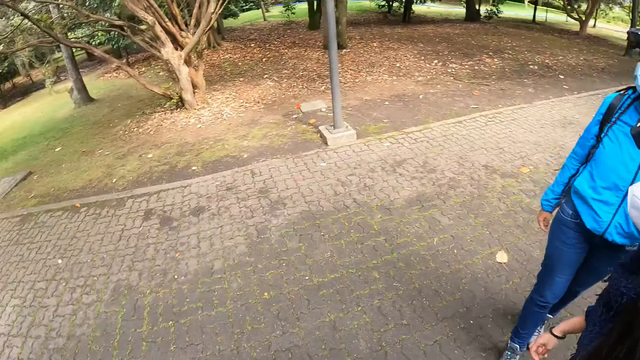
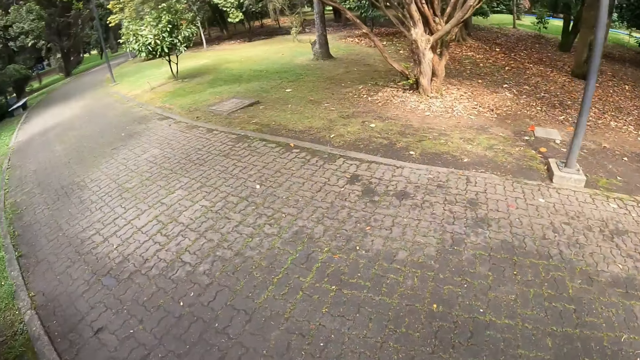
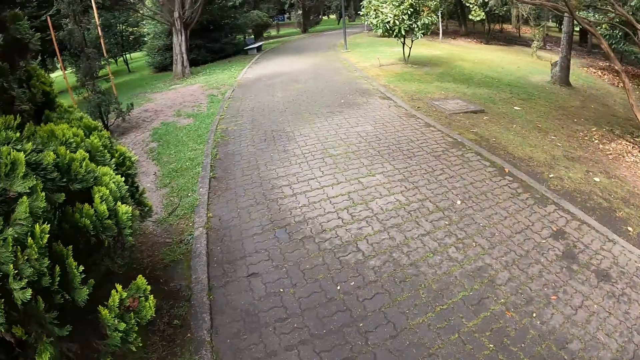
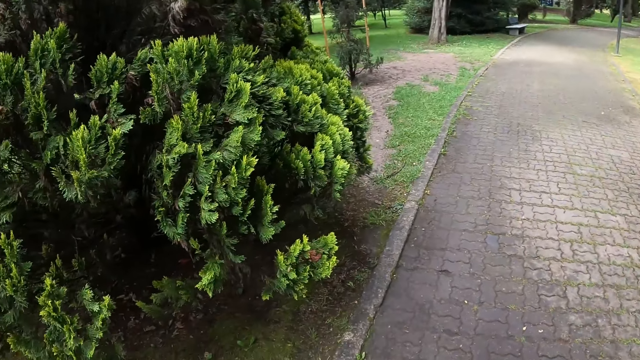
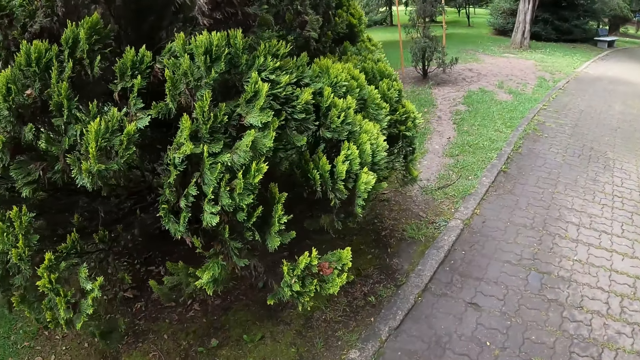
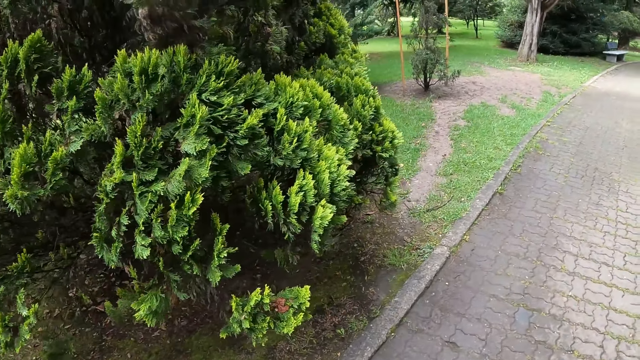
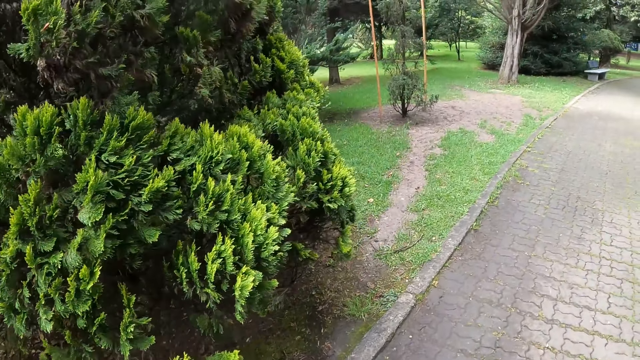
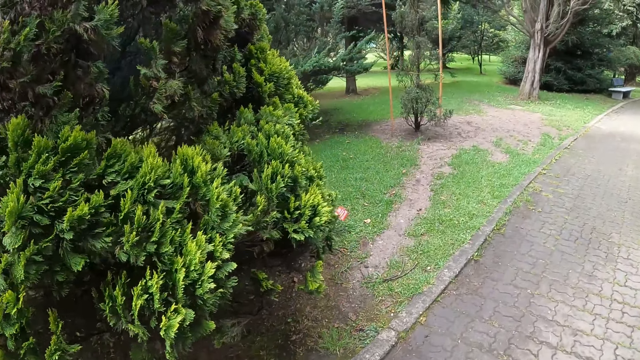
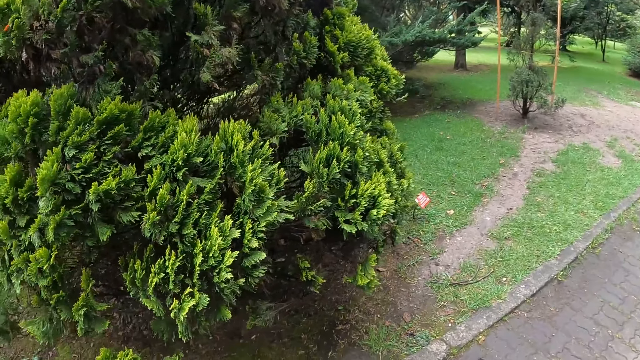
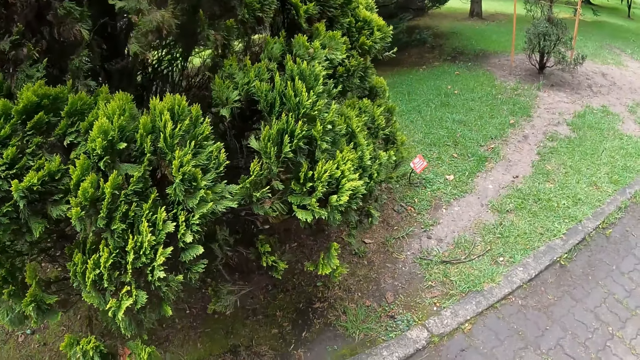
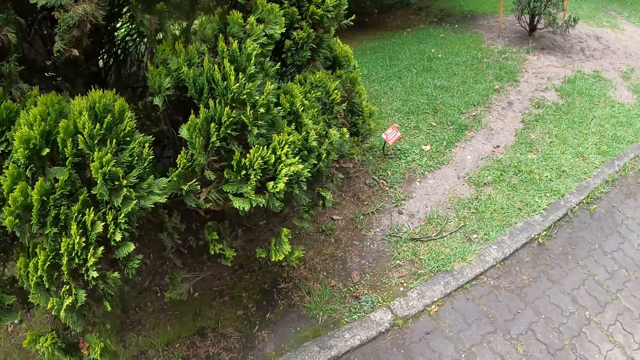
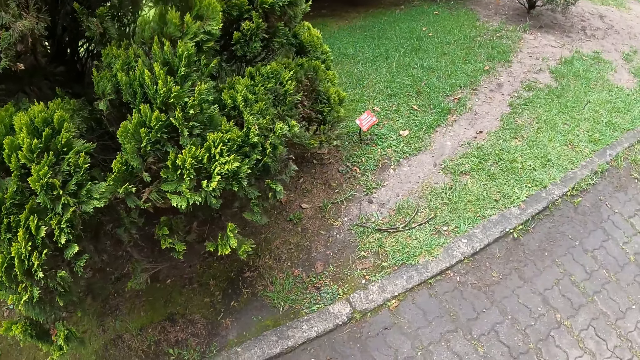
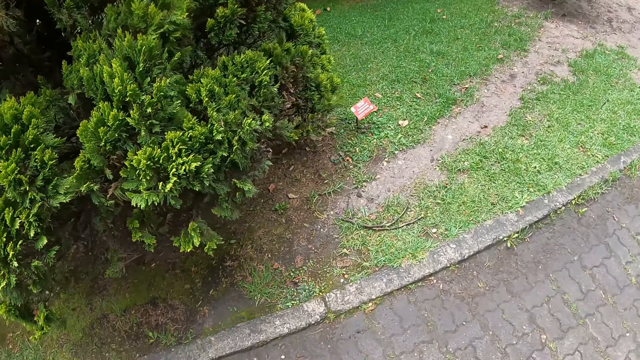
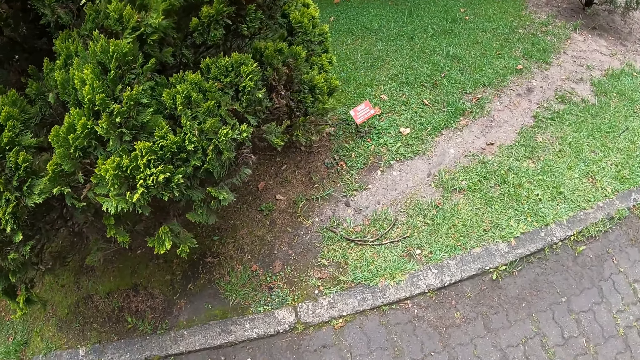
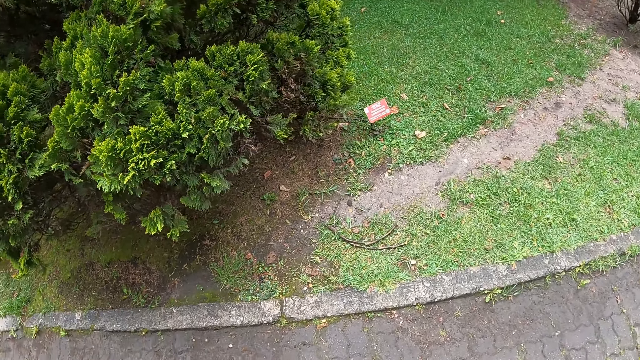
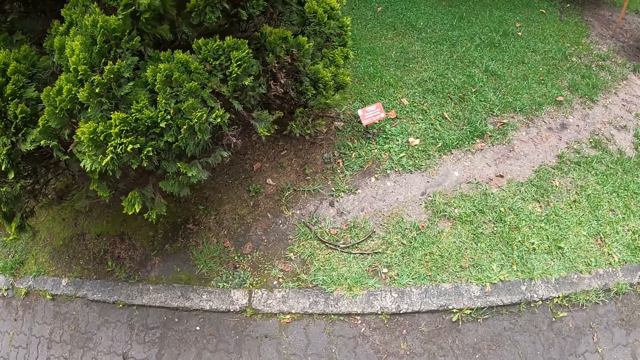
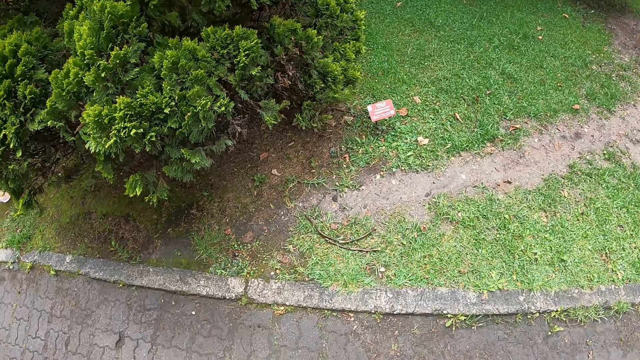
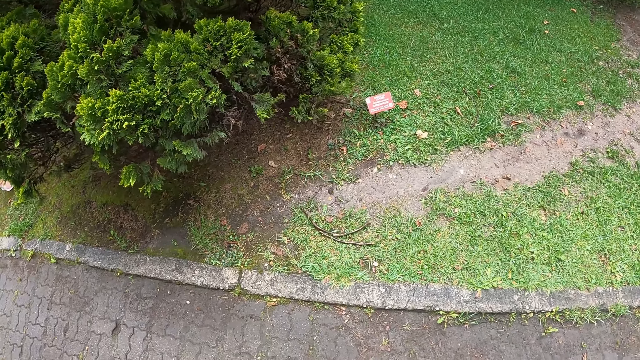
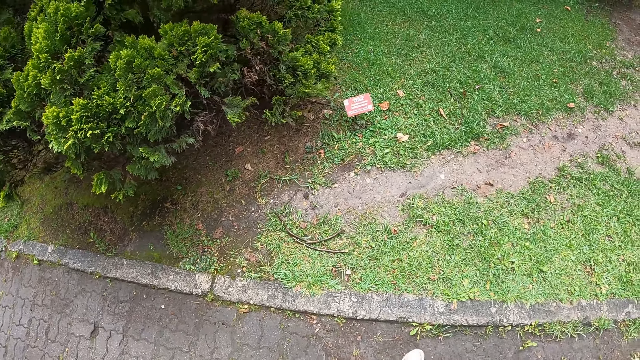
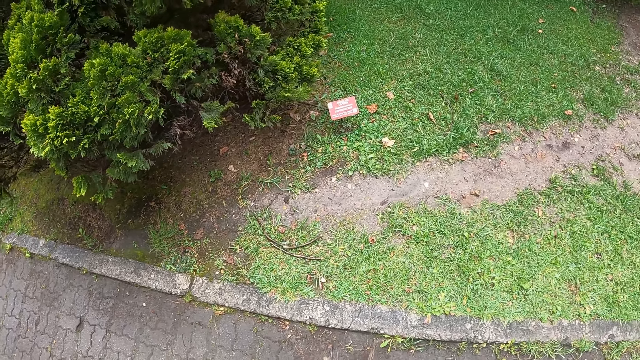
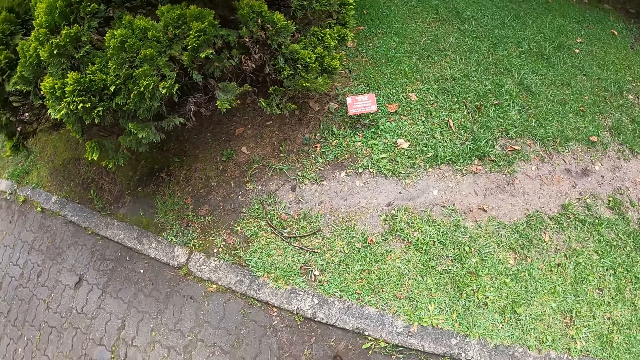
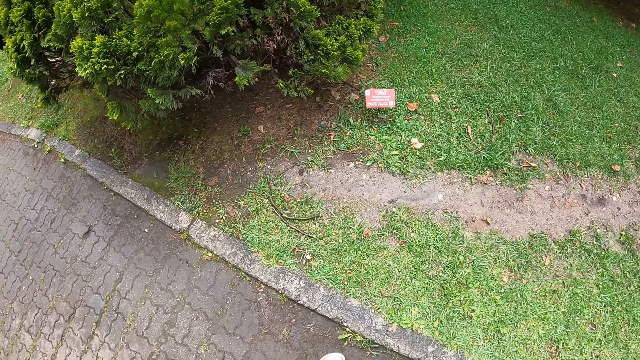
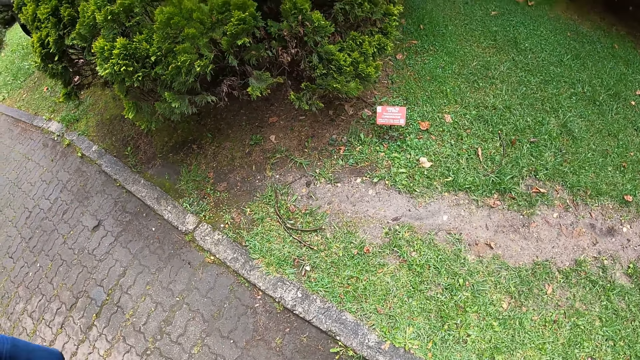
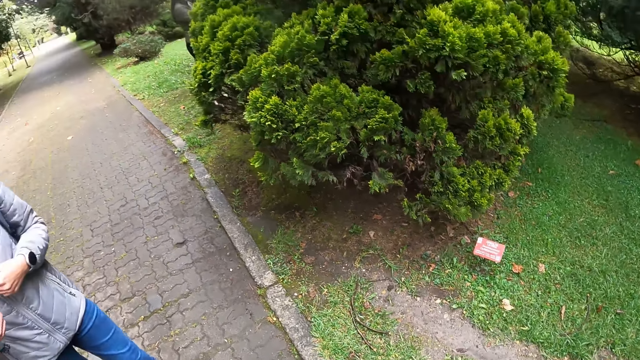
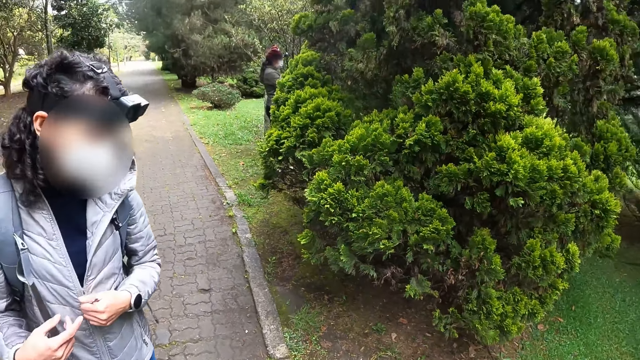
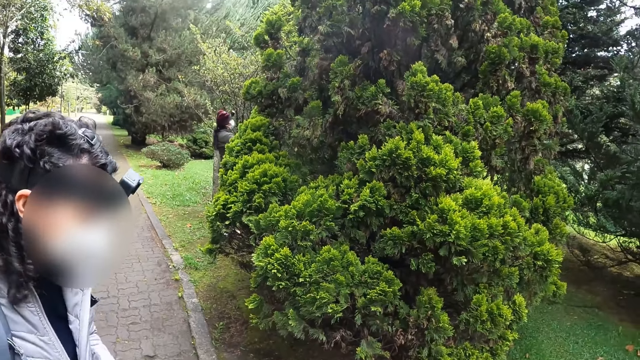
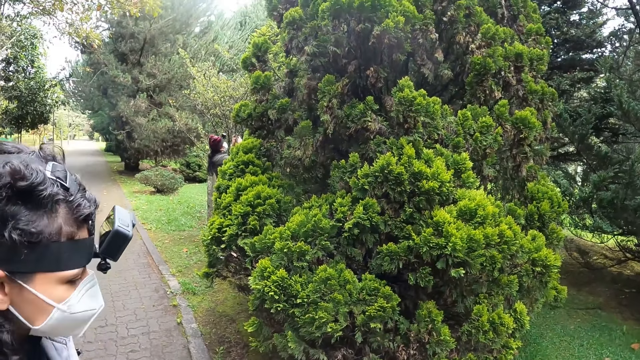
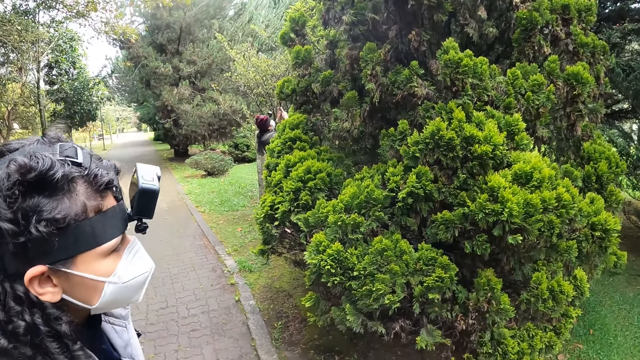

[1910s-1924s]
The camera wearer looks around. They move forward. They look at a poster.

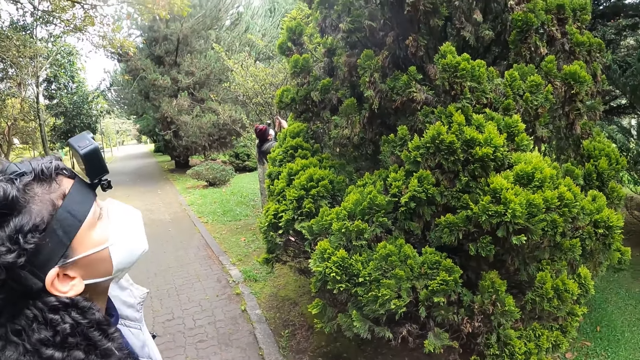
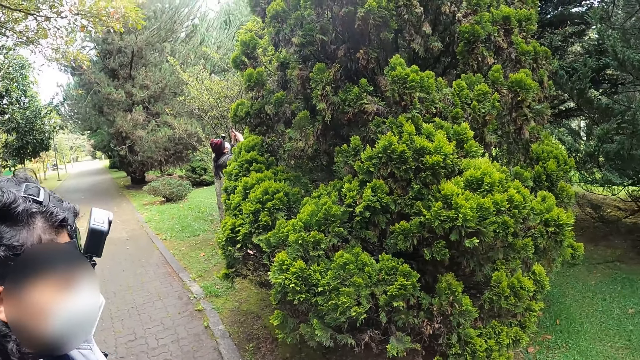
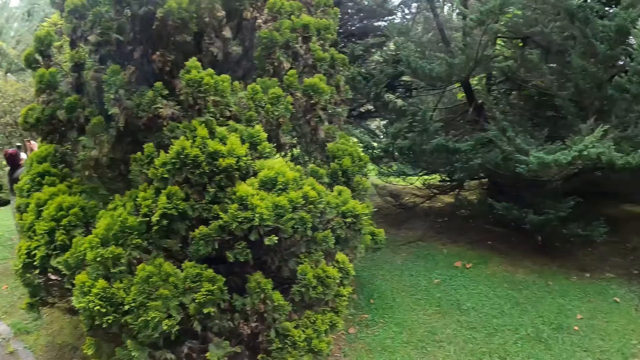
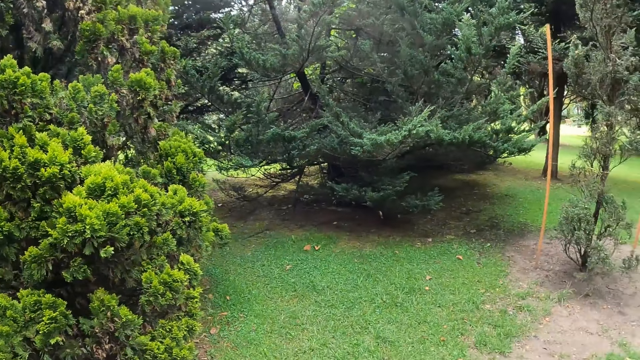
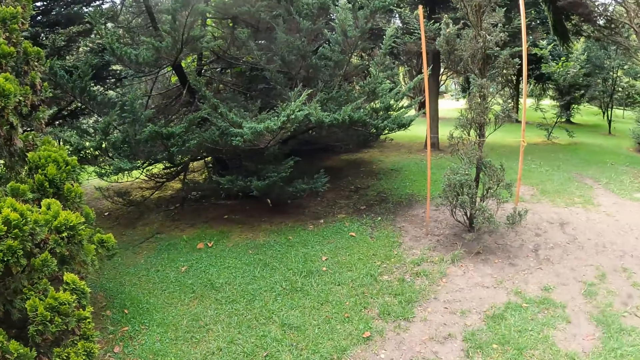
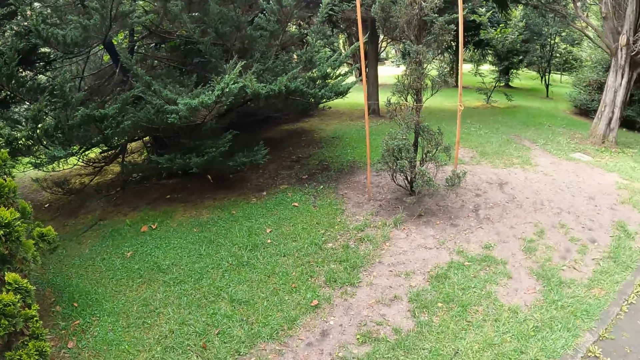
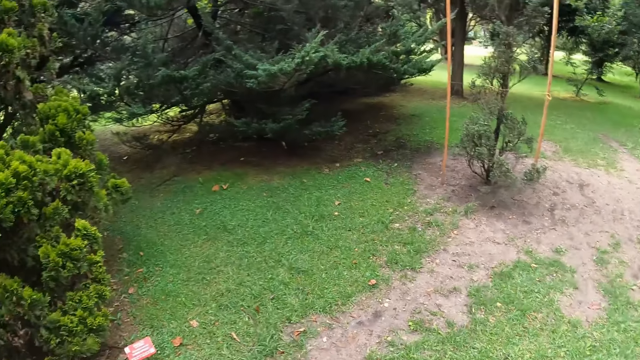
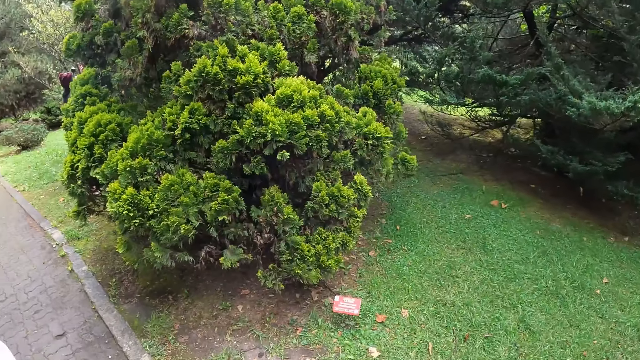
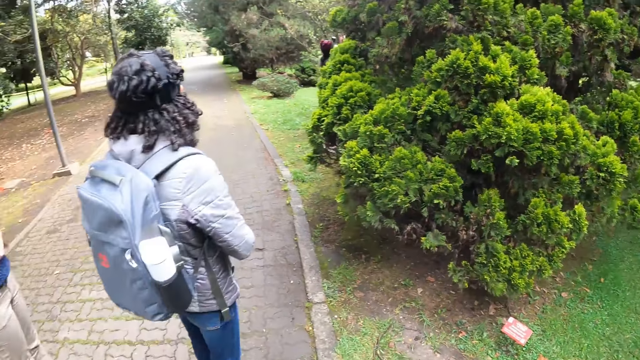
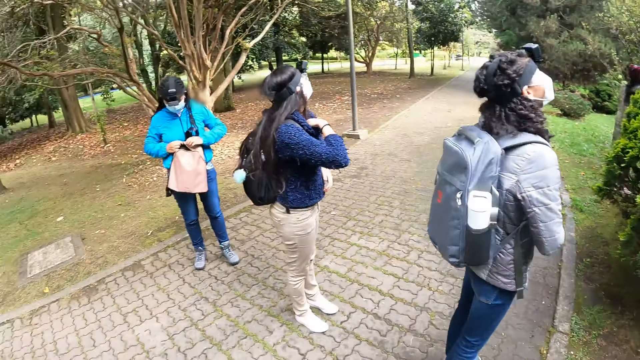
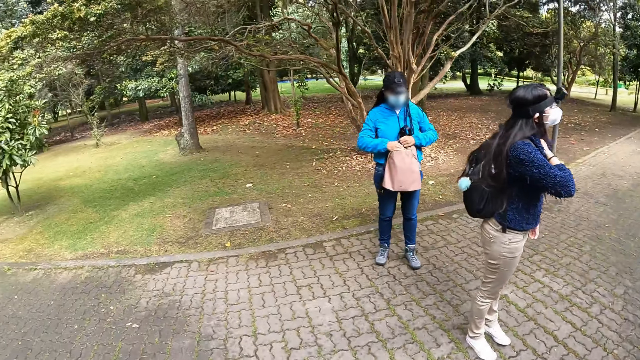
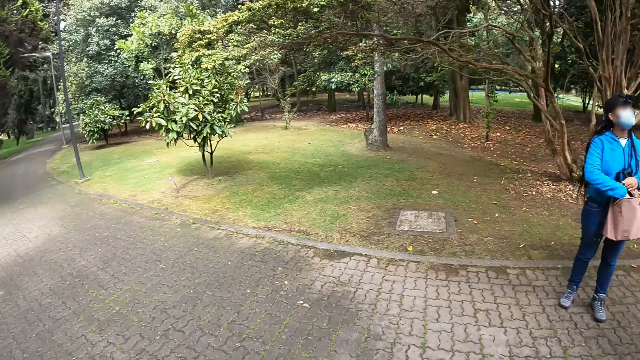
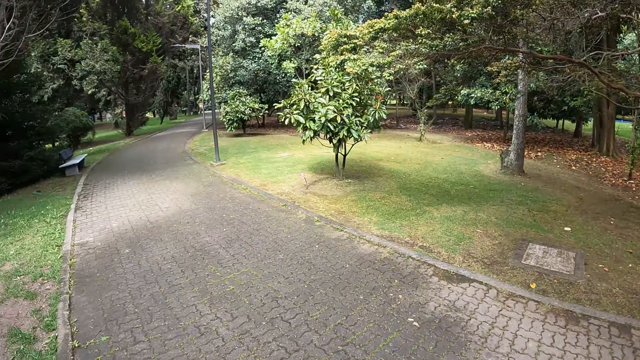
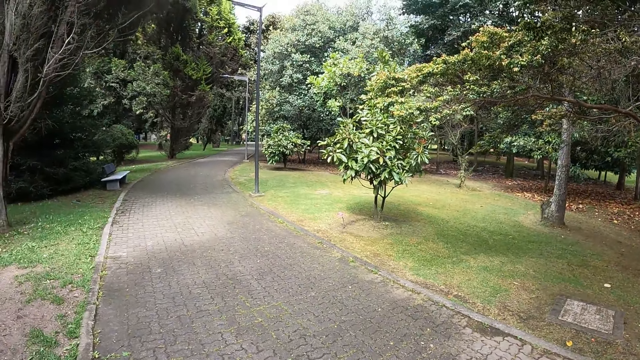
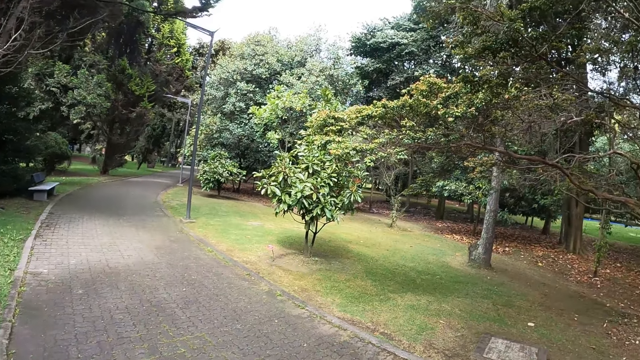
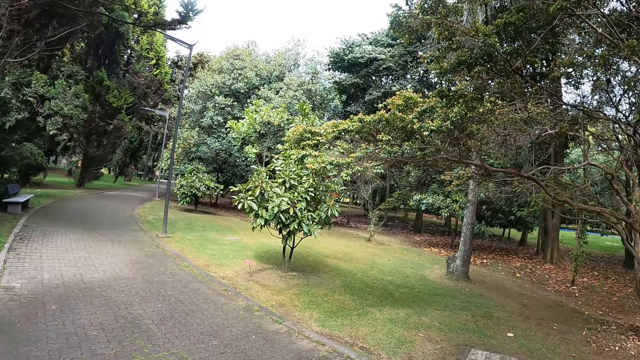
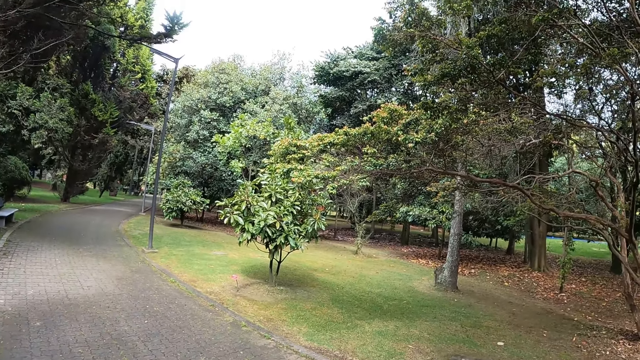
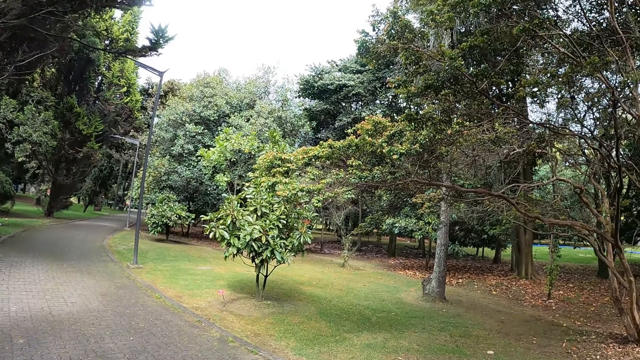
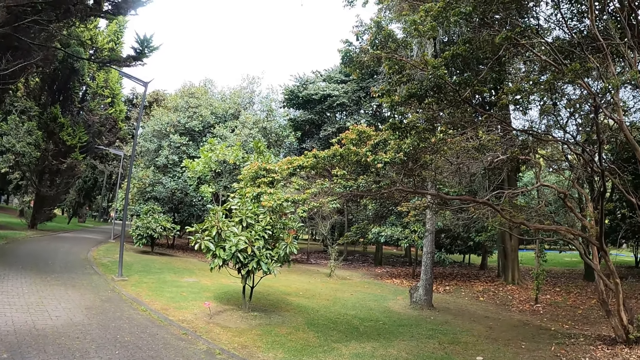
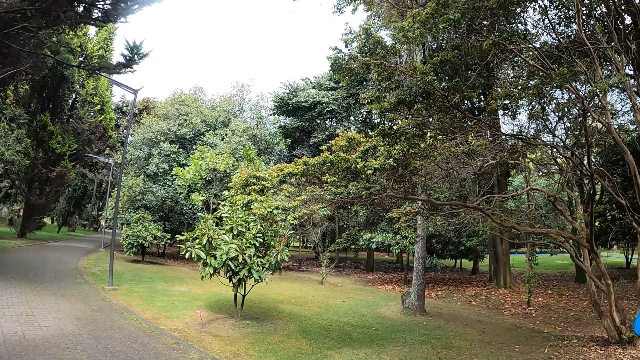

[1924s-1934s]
The camera wearer looks around. The woman opens a peach bag with both hands. The woman dips her right hand into the peach bag in her left hand.
